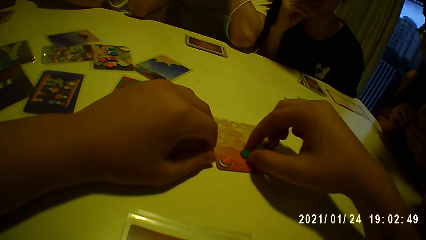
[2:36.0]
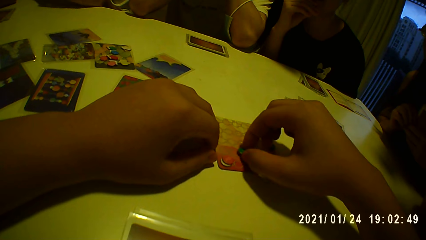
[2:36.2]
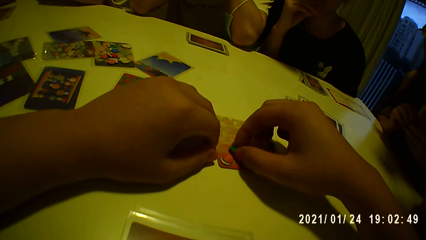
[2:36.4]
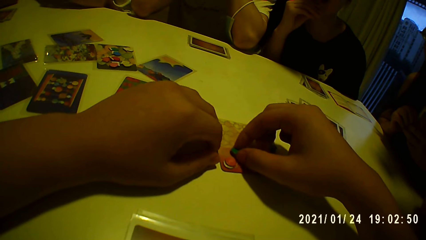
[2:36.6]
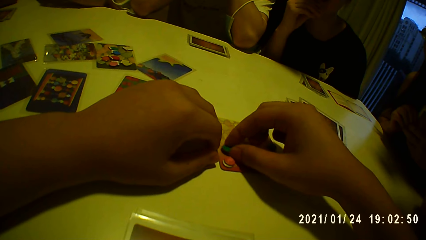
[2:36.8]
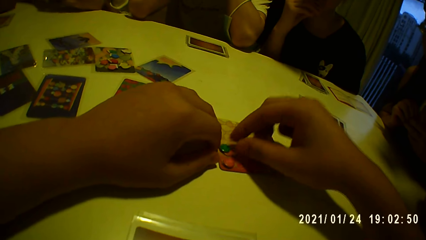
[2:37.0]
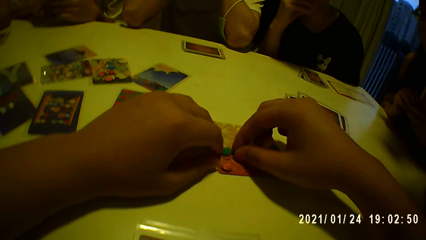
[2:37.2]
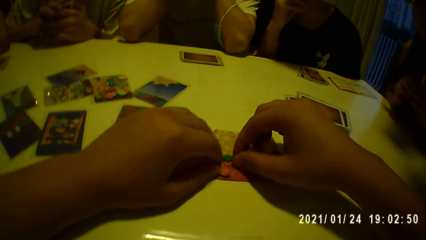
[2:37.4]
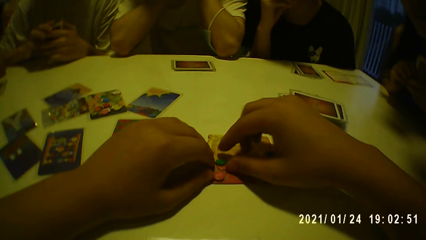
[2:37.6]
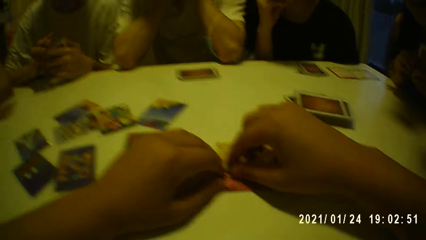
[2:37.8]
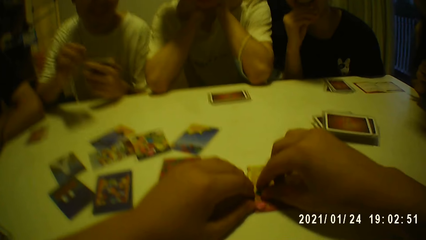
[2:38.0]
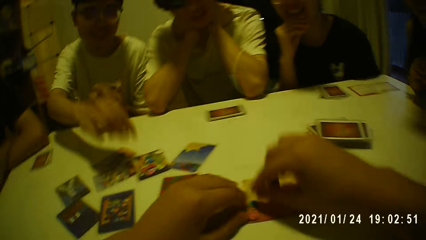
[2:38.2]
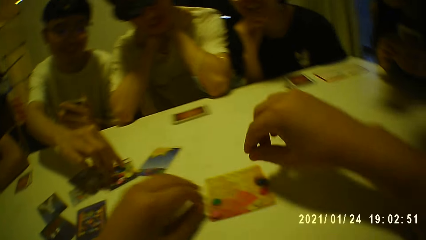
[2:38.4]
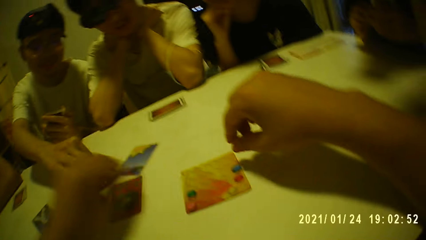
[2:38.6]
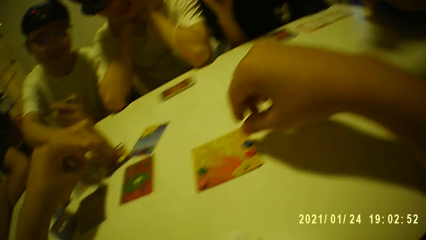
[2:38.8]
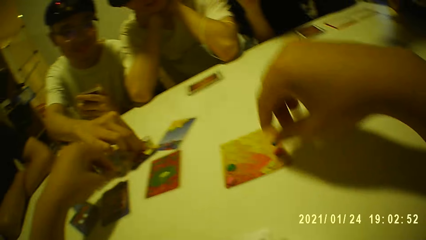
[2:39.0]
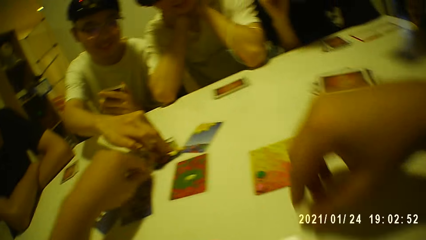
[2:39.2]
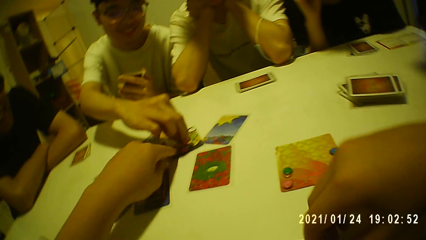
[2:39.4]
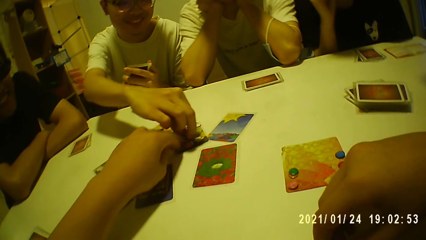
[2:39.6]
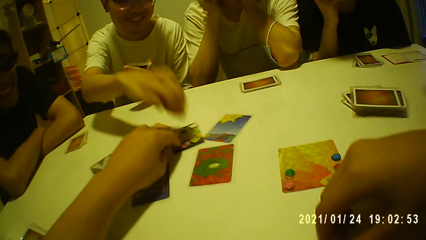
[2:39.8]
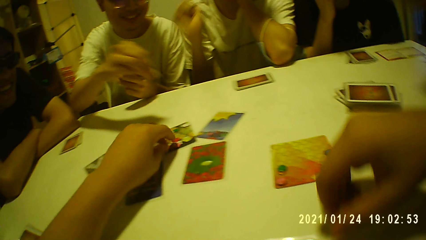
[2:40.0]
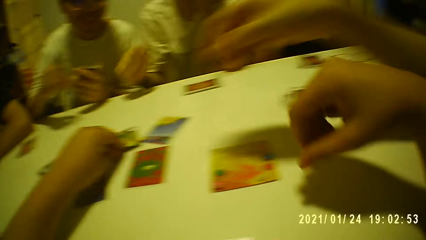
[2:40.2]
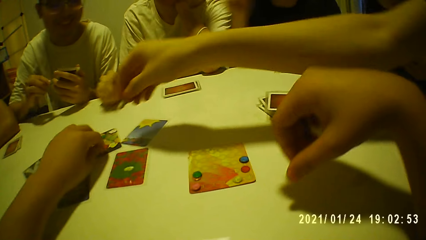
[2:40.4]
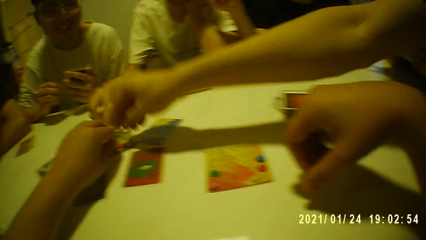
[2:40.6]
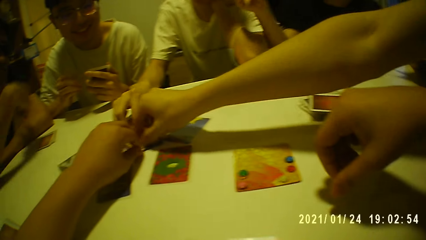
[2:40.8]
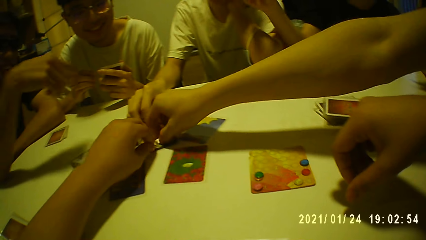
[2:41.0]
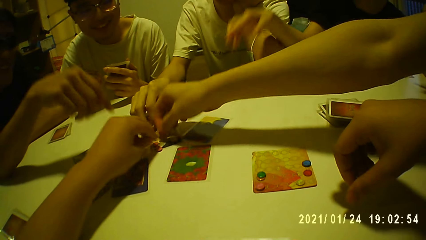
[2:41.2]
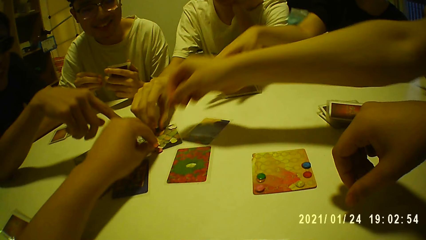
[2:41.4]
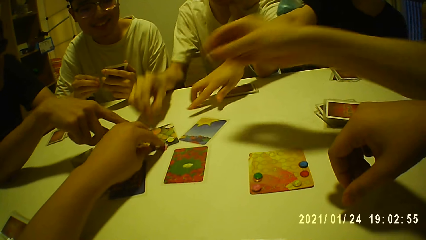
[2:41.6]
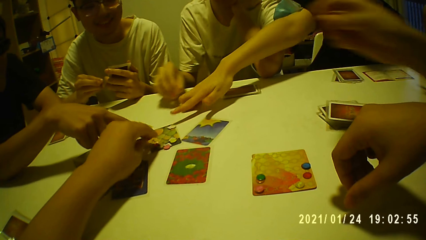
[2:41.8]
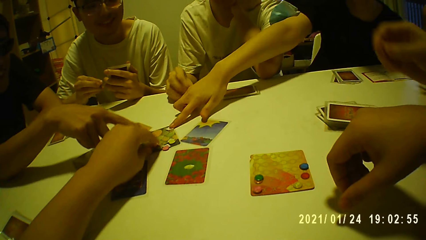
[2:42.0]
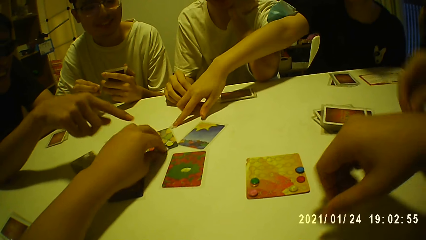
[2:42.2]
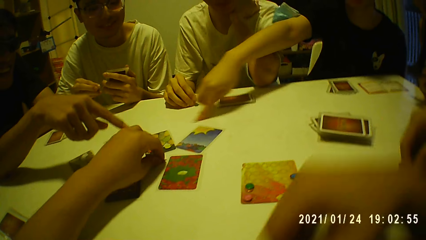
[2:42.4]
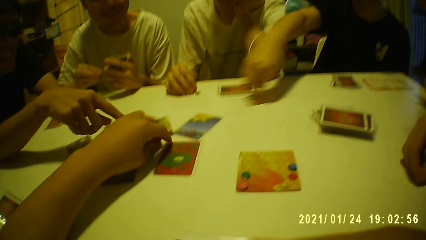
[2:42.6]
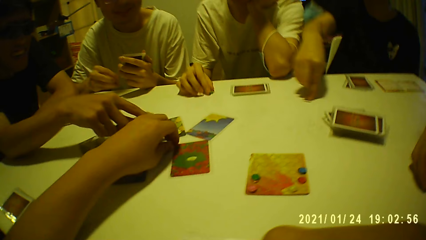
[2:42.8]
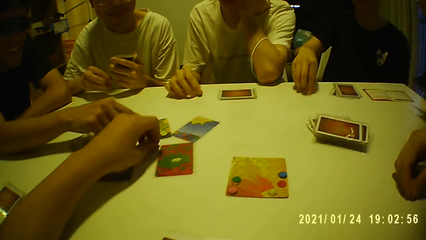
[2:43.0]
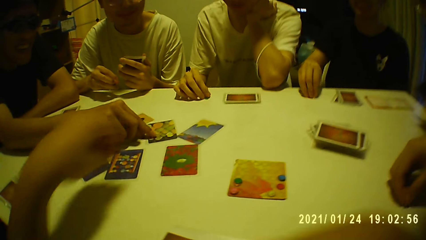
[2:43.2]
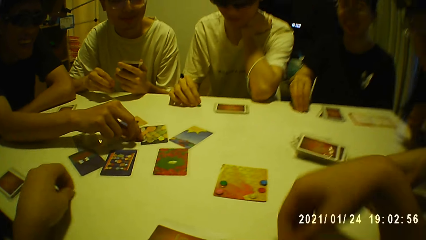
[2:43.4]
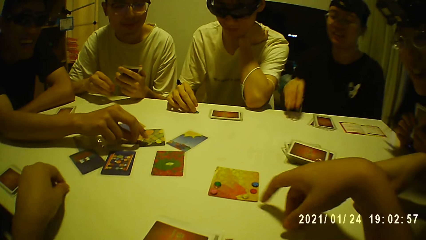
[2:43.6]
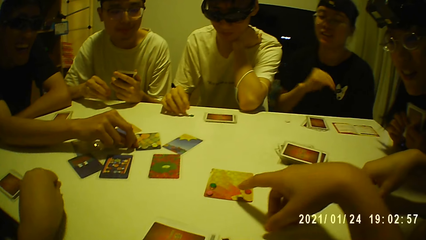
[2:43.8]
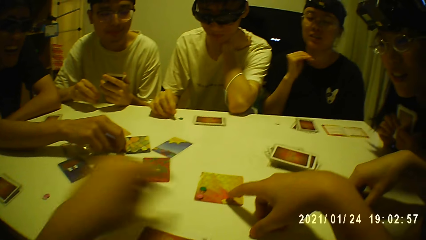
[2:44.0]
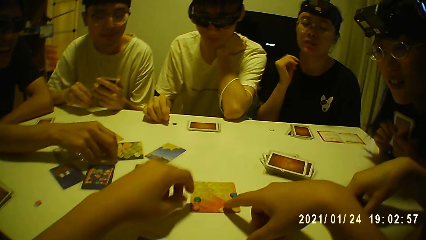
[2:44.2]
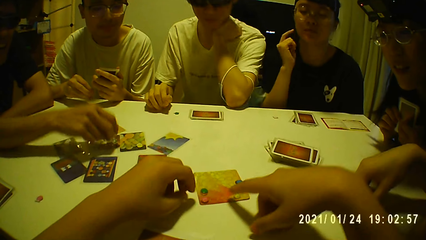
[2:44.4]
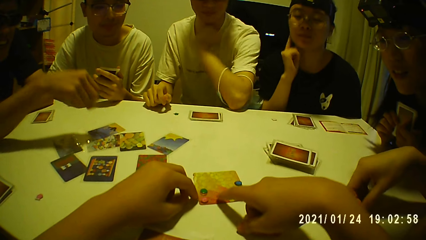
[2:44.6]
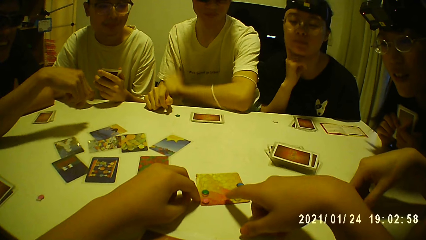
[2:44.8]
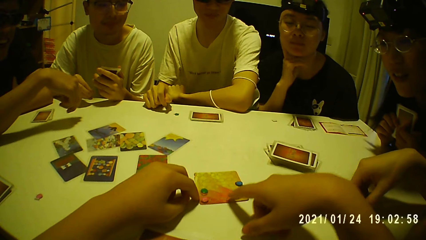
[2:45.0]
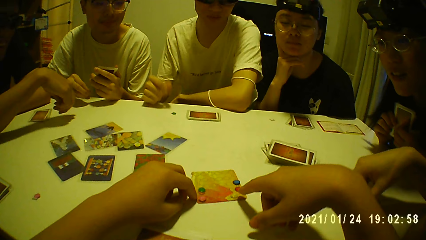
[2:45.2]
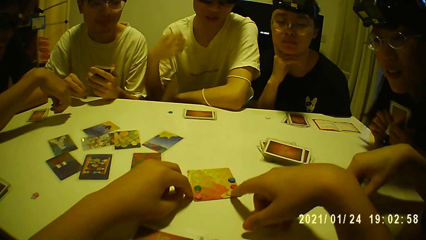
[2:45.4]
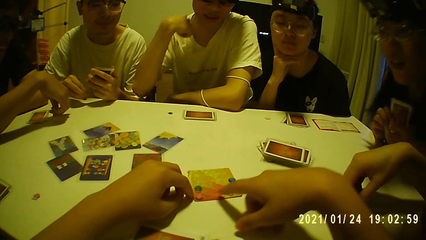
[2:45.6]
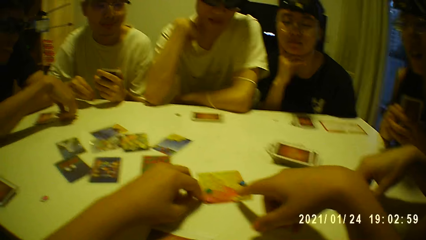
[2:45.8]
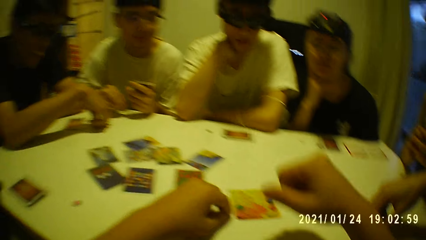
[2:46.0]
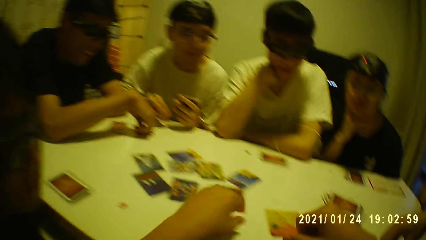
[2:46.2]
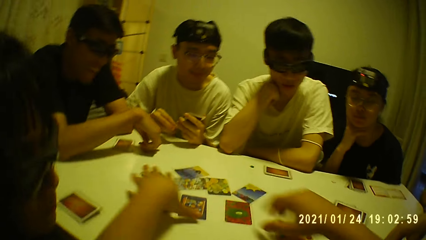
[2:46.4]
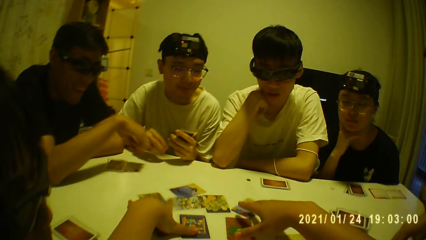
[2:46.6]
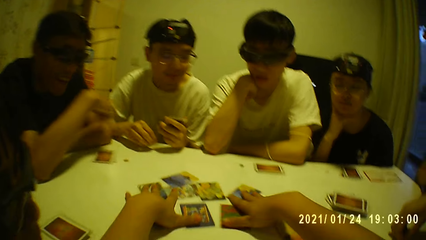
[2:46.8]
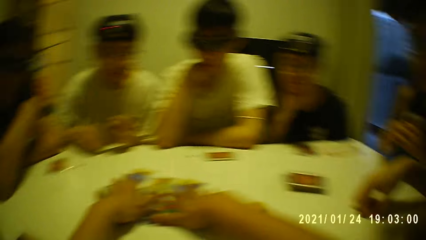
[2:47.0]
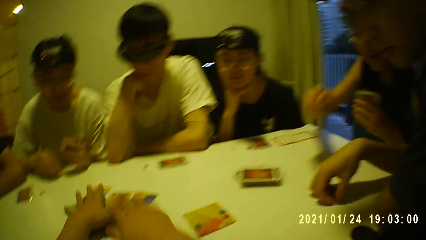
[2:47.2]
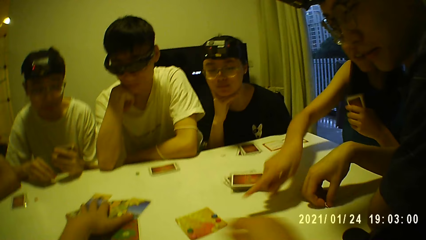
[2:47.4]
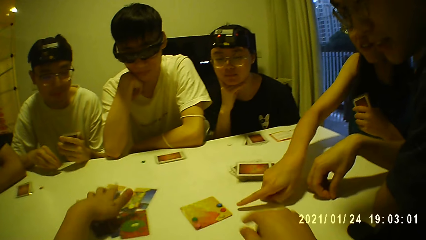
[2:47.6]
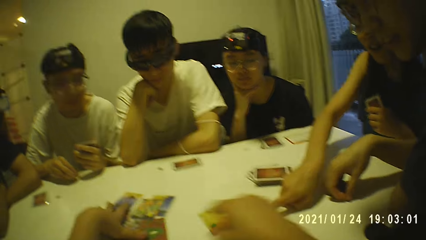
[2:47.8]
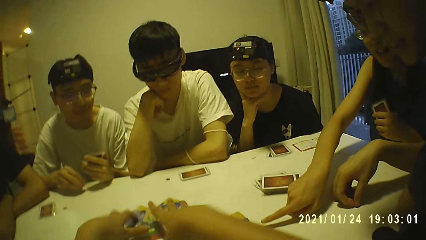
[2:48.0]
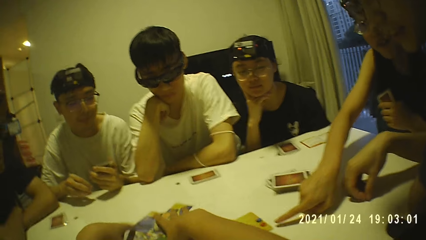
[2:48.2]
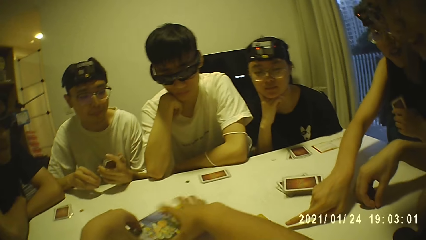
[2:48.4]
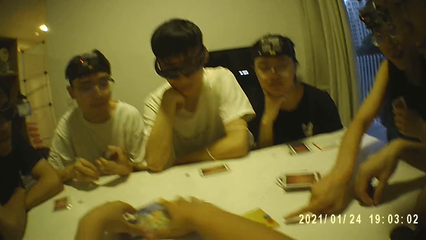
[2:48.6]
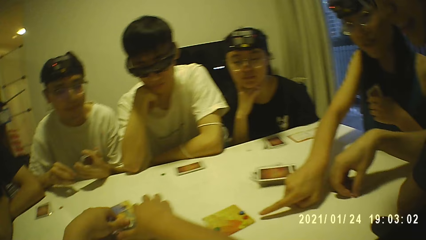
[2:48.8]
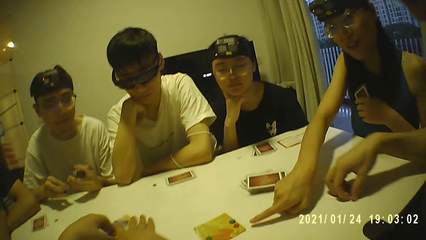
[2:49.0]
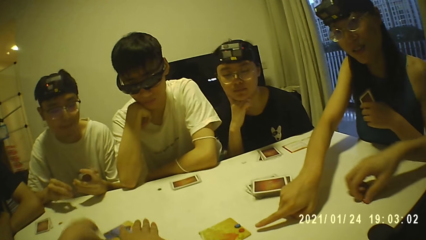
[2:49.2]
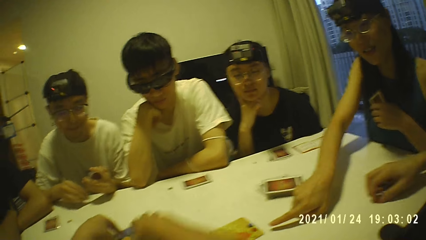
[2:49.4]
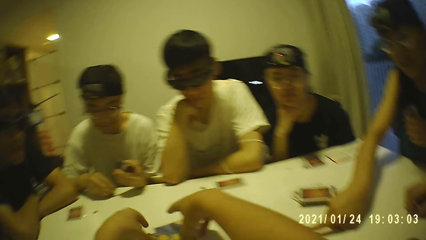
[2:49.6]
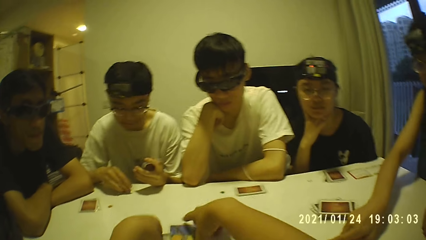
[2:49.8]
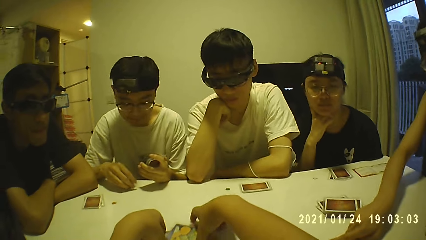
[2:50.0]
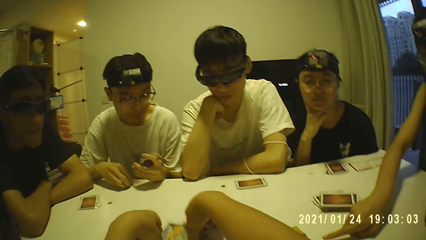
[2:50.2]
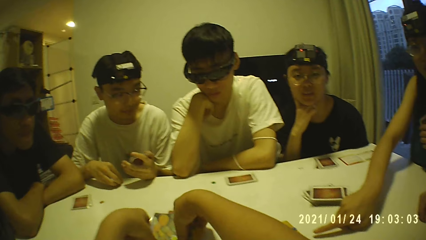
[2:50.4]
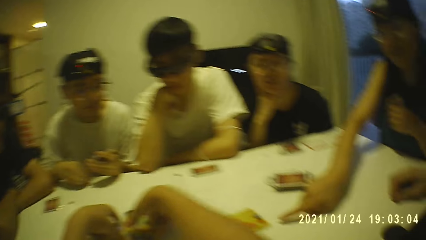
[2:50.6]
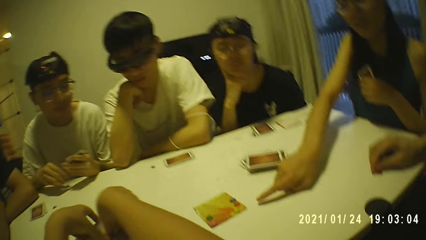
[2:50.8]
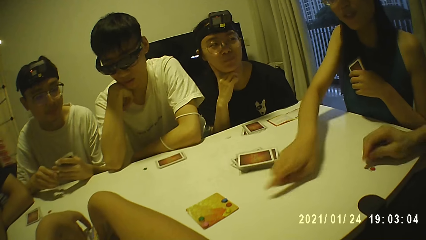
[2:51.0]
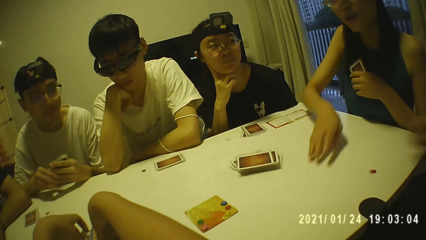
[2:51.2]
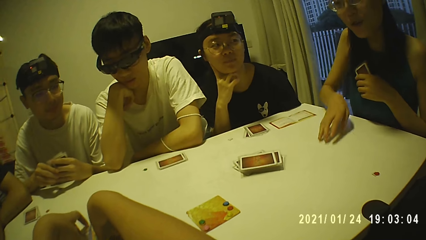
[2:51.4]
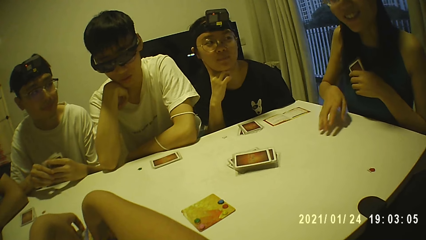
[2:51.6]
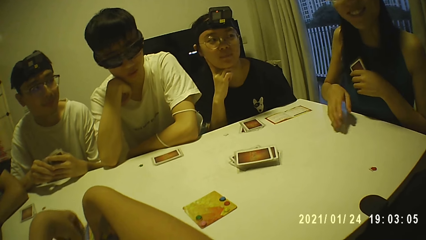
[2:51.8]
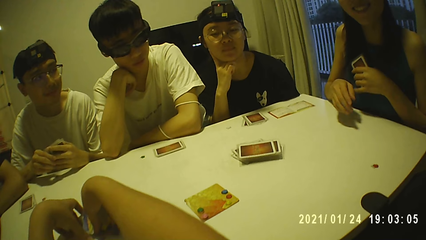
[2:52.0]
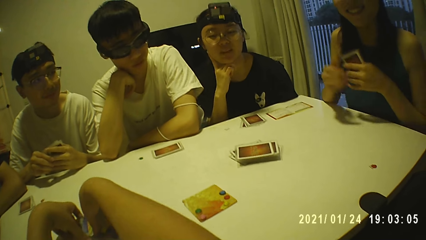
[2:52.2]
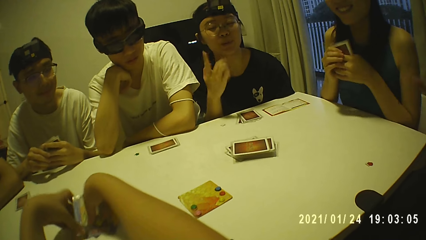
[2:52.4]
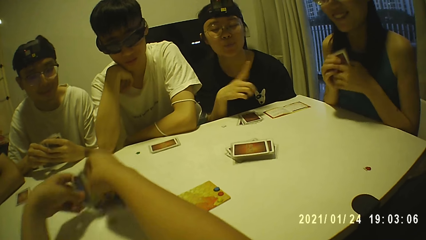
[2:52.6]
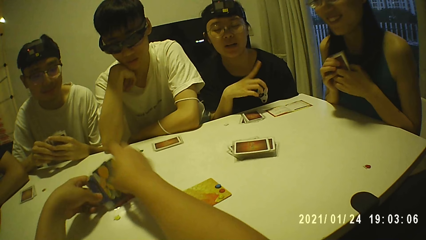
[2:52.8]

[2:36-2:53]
A man picks a card token from the table with his right hand. Another man picks a card token from the table with his right hand. Another man picks a card token from the table with his right hand. A person picks a token point. Another man picks a card token from the table with his right hand. The camera wearer moves a card token from one spot on the table to another with his left hand. He taps the card on the table with his right hand. He arranges the cards on the table with both hands. He collects the cards. A woman points to a card on the table with her right hand.
